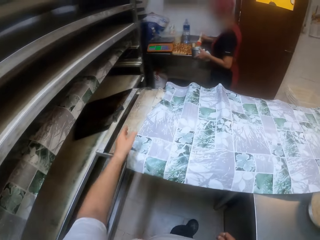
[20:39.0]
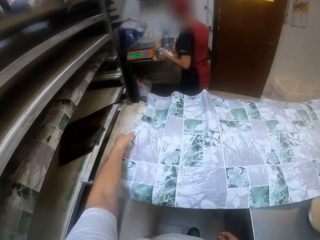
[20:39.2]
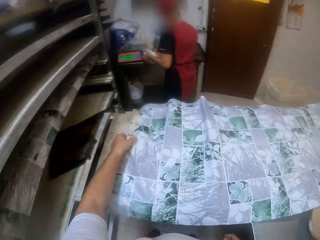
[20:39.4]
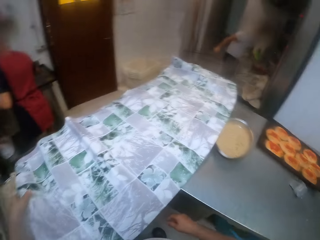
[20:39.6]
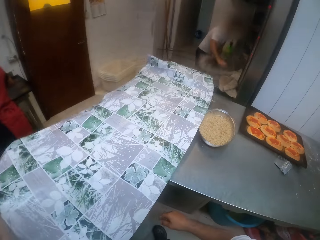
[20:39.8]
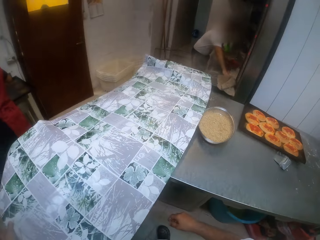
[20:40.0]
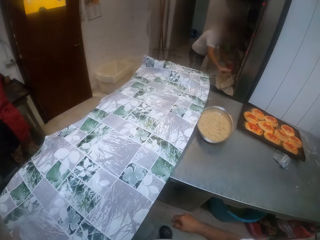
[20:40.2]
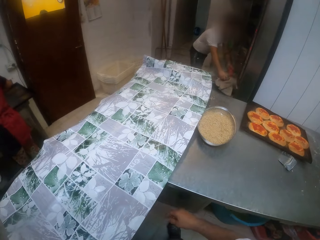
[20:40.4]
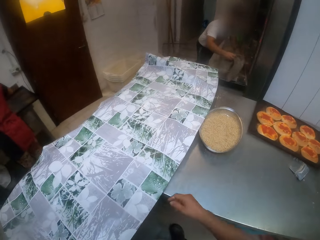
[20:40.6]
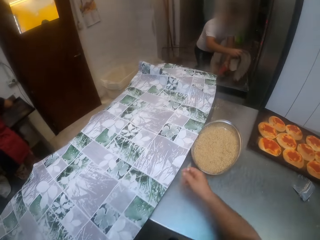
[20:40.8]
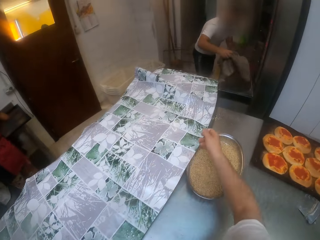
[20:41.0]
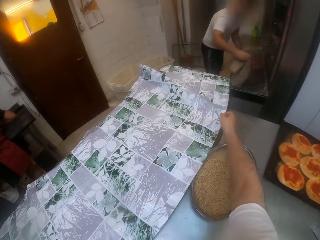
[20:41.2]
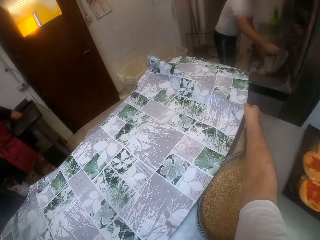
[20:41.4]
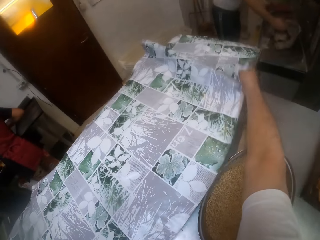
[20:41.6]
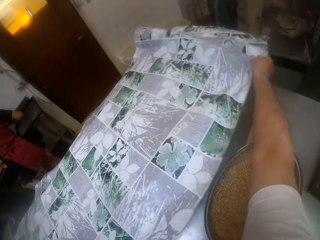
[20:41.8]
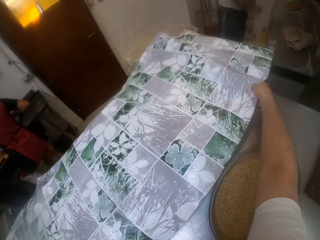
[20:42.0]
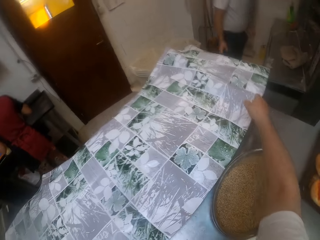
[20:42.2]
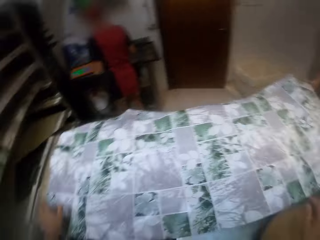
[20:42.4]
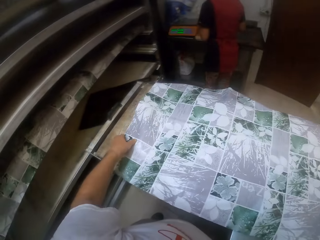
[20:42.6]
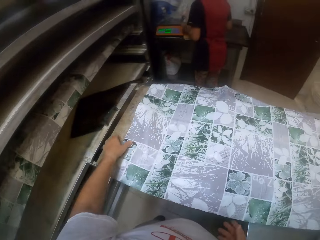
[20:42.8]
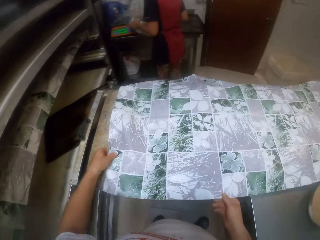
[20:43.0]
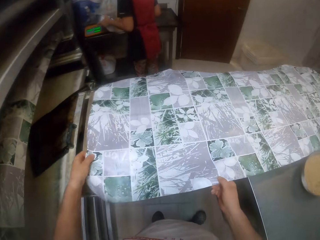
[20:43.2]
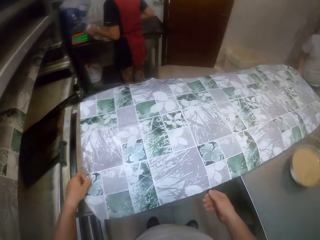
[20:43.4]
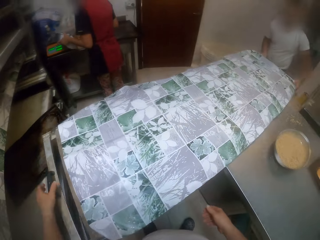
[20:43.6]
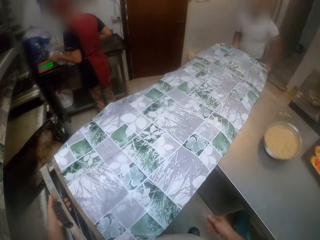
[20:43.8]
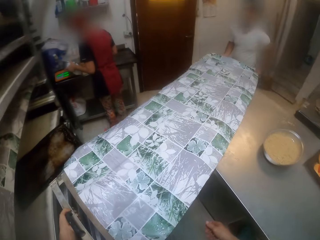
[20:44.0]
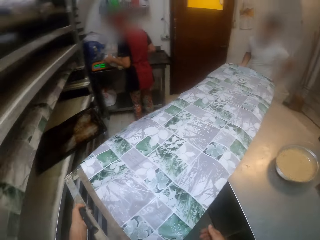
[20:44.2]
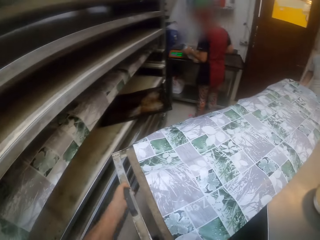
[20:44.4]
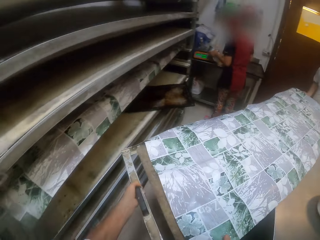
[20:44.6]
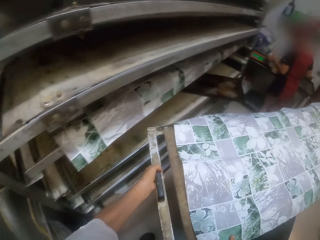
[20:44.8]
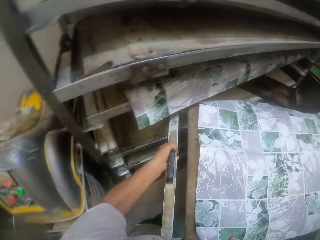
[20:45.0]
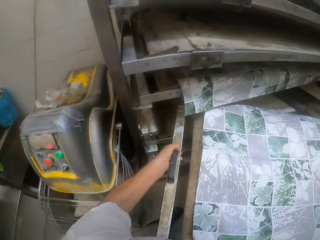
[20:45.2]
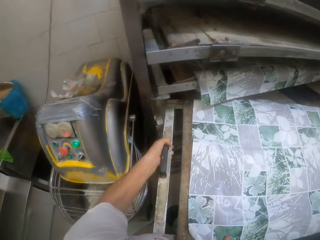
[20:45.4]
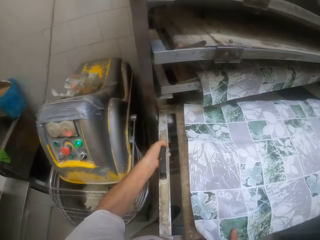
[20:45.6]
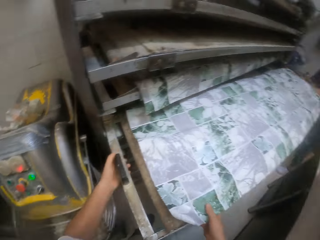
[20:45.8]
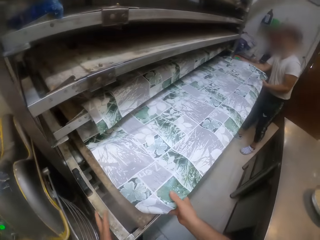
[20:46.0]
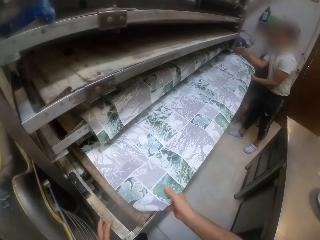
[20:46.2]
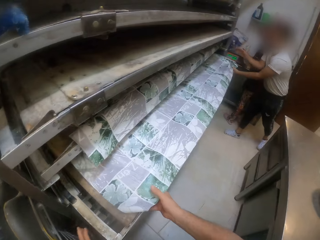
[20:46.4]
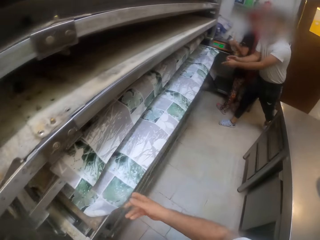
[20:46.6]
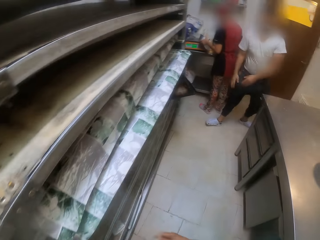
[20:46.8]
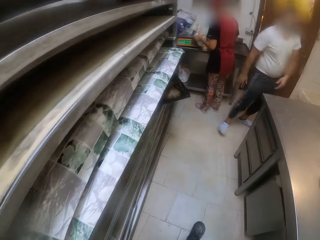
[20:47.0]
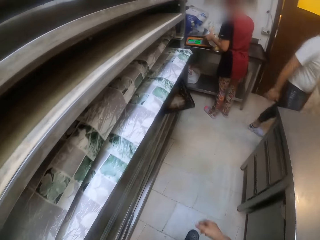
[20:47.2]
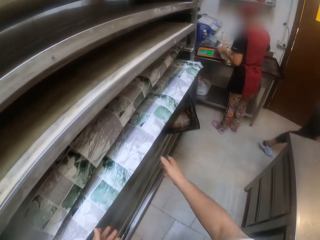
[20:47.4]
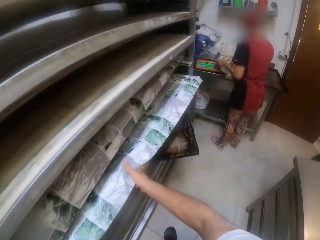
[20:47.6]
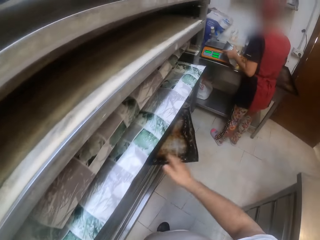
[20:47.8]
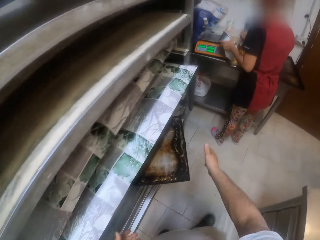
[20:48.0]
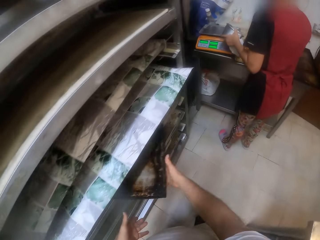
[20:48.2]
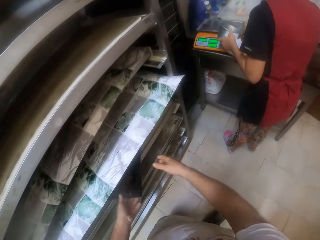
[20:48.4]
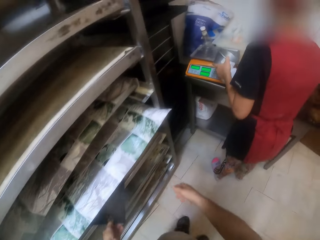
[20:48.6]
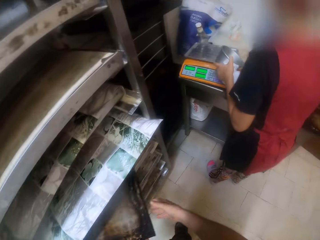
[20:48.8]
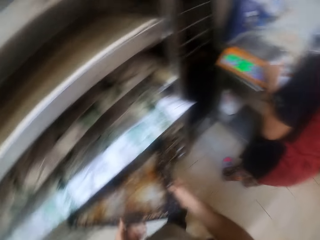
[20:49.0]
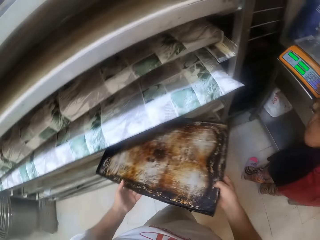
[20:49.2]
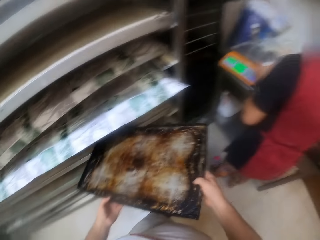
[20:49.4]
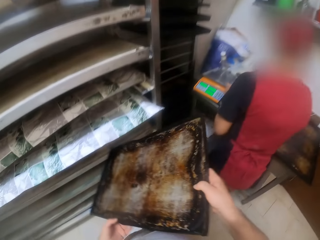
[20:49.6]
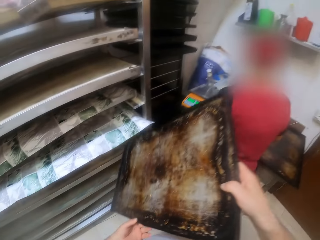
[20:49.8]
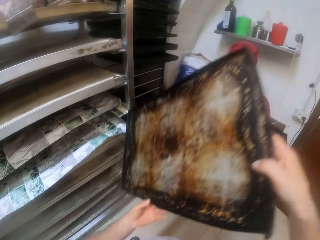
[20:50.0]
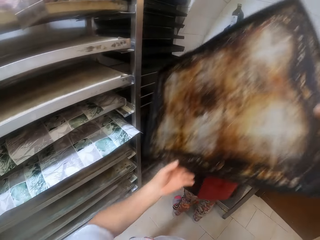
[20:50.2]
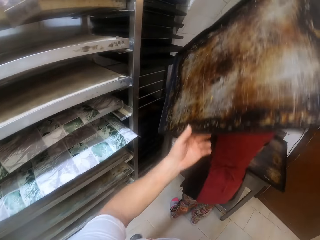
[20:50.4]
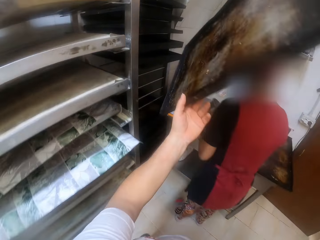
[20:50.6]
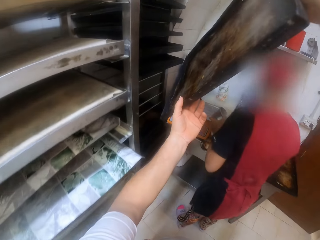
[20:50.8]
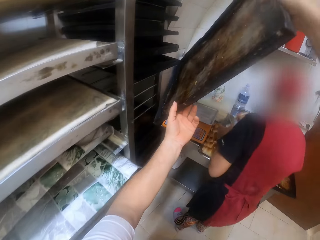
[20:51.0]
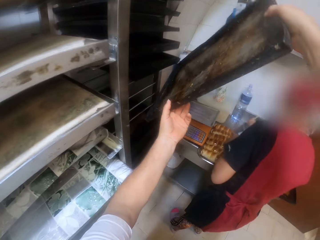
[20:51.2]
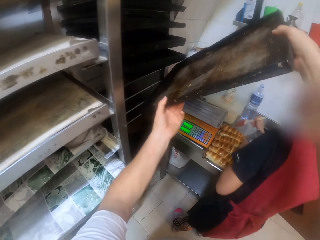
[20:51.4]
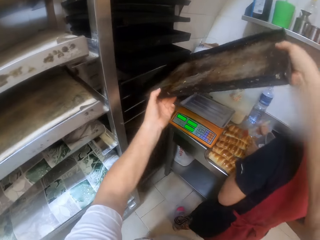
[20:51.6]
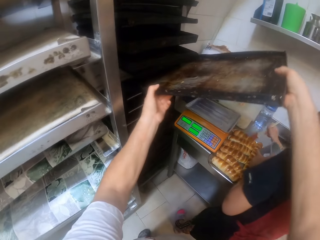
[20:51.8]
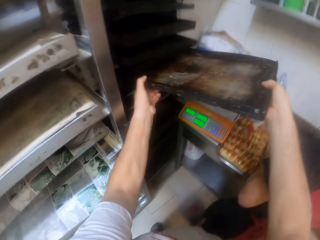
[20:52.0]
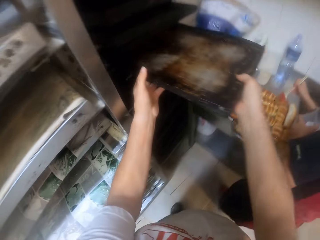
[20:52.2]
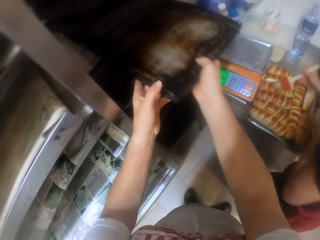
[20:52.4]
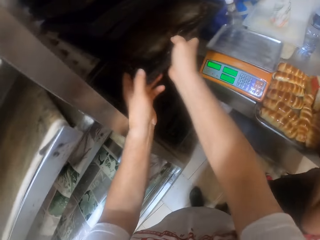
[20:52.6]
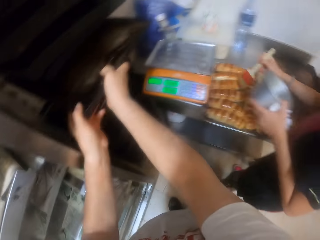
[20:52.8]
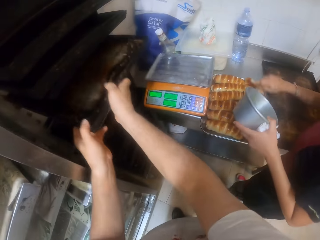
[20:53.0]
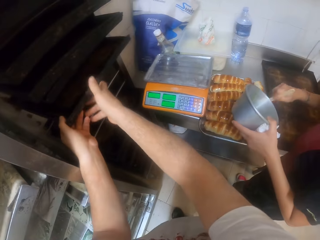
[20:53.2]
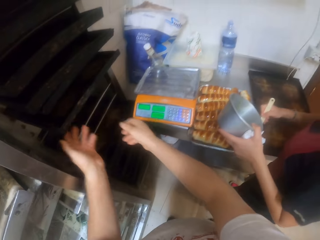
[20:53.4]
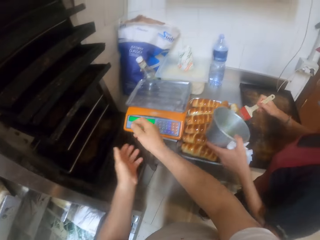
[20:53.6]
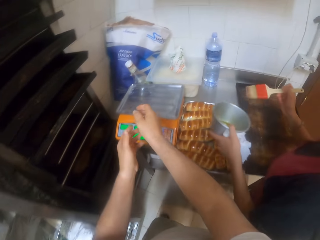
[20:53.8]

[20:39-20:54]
The woman brushes some syrups on some doughs with a baking brush. The camera wearer adjusts the proofing cloth with his hands. The man moves some towels on the table with his hands. The camera wearer lifts up the tray of doughs from the baking table with the man. He carries the tray with the man. He puts the tray of doughs into the shelf with the man. He touches the tray of doughs in the shelf with his hands. He pushes the tray into the shelf with his right hand. He removes the tray from the shelf with his hands. He puts the tray into the shelf with his hands.

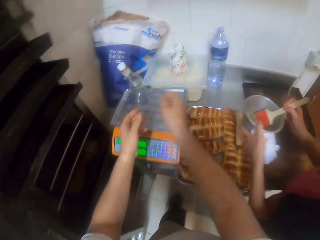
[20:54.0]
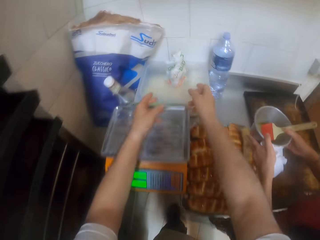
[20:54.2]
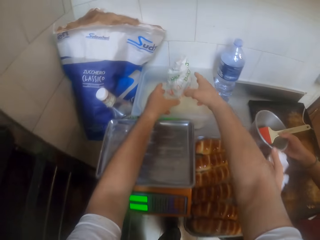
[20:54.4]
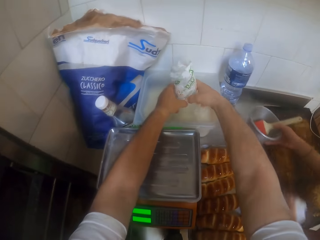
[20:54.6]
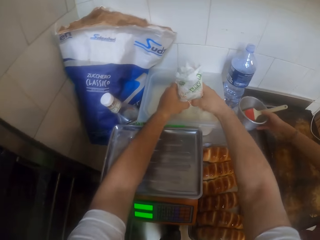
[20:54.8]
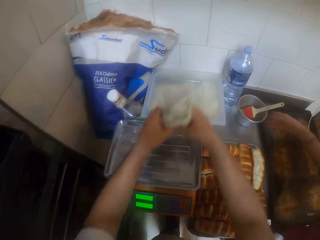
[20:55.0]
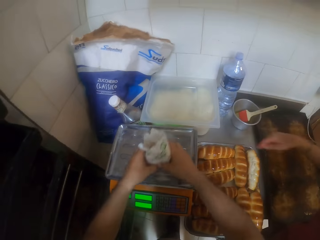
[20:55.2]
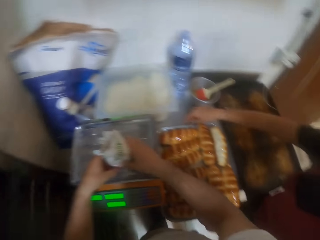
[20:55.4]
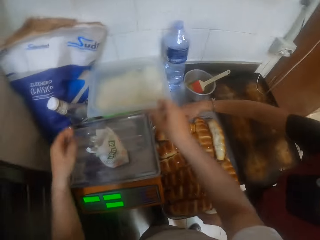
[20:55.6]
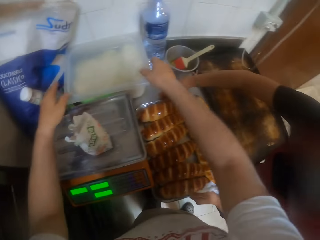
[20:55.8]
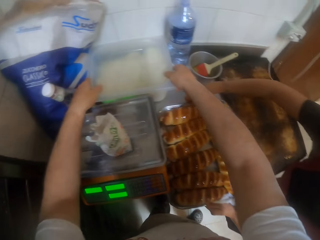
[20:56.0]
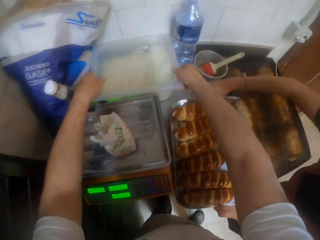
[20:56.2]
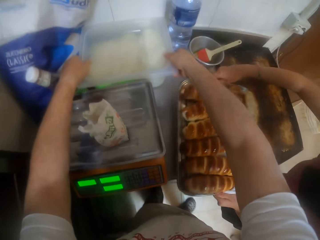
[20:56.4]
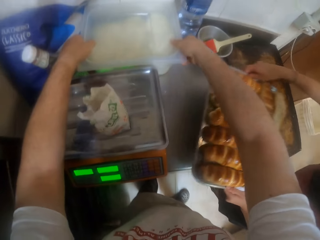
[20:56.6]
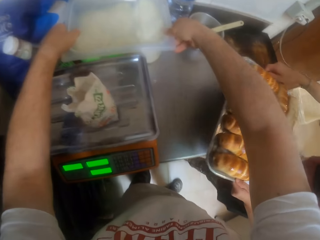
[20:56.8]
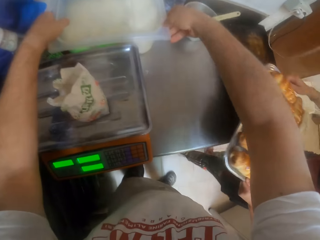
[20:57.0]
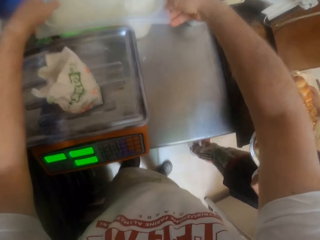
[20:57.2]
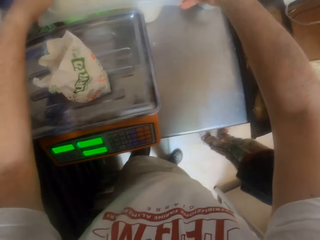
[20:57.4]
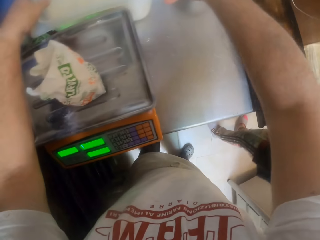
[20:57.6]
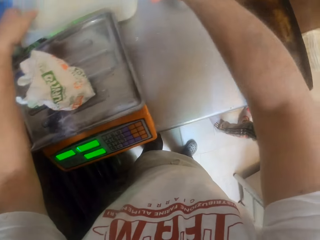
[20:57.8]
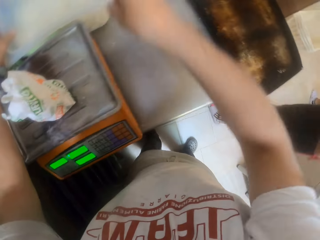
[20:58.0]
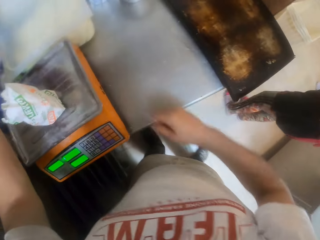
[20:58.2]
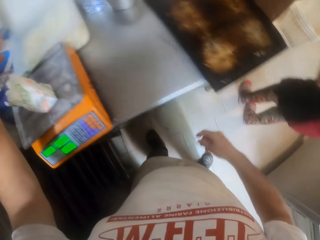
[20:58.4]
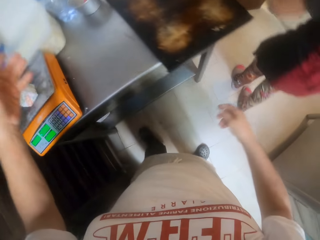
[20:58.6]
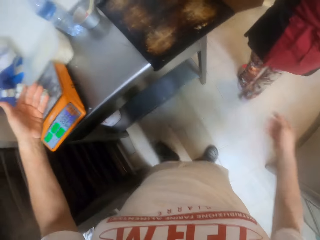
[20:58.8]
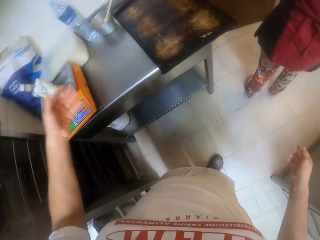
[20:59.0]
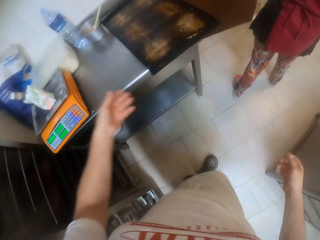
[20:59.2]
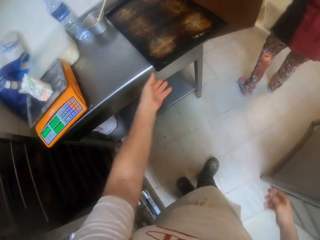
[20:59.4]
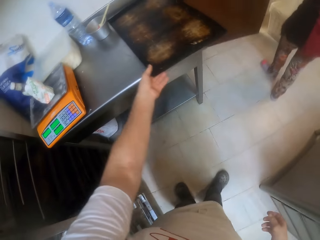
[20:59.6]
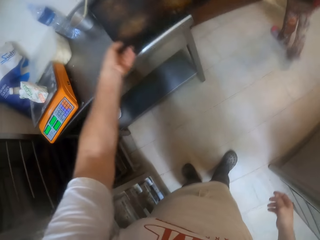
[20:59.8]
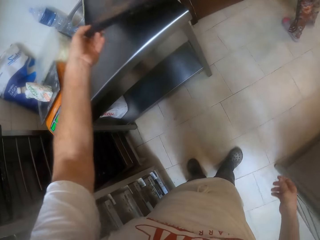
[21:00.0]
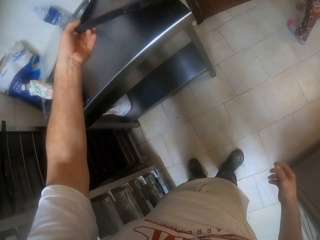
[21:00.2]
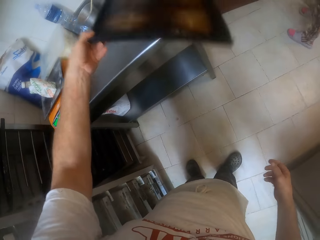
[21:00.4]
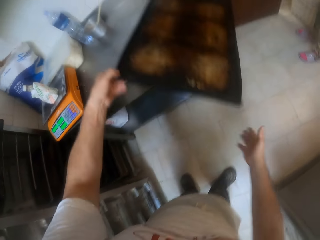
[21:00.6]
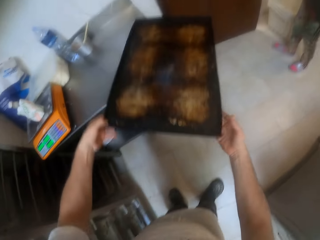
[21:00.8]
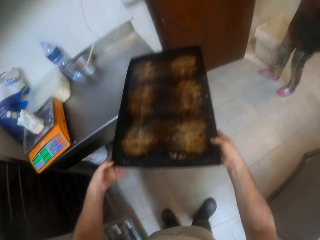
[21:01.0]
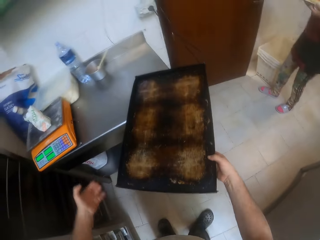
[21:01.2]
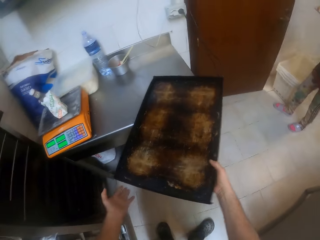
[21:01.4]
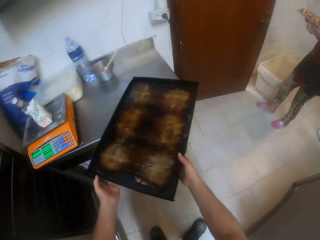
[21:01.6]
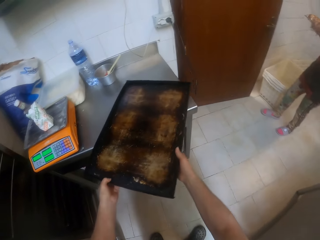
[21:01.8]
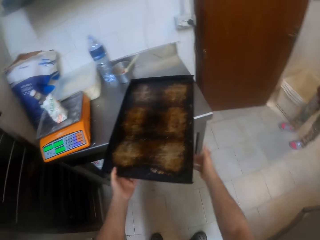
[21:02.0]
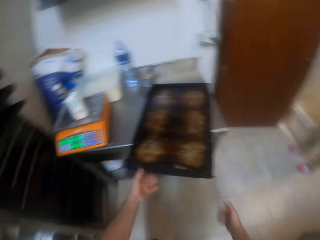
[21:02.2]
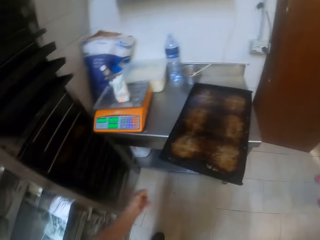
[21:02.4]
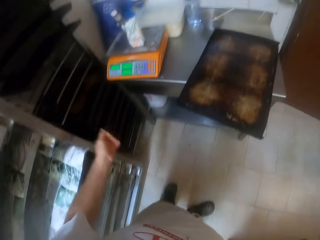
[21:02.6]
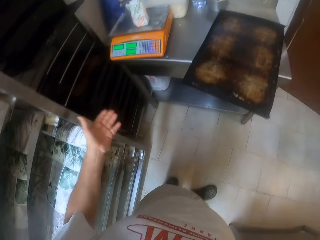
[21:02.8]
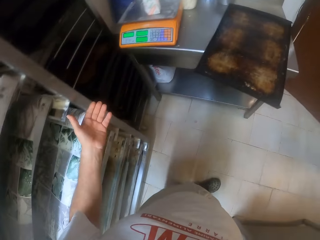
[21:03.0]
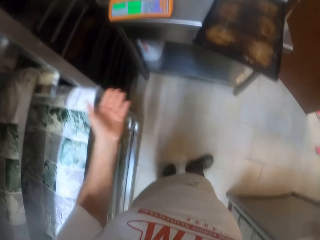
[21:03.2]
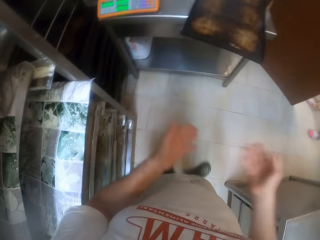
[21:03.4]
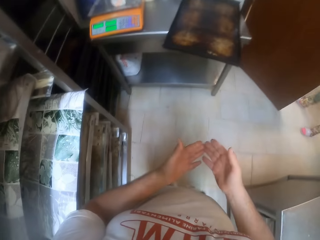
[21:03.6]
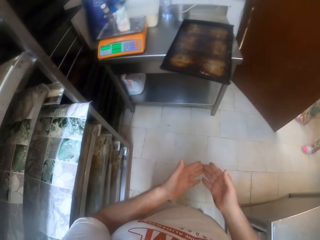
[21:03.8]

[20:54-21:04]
The camera wearer moves the bag of flour from a cheese container to the weighing machine with his hands. He touches the cheese container with his hands. The woman lifts up the tray of breads from the table with her hands. The camera wearer holds the container. He lifts up the tray from the table with his left hand. He positions the tray on the table with his hands.
